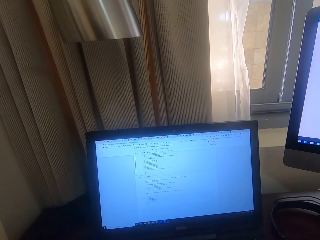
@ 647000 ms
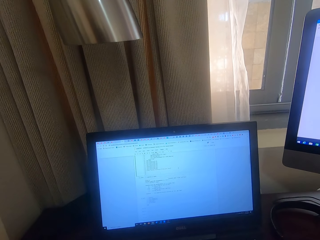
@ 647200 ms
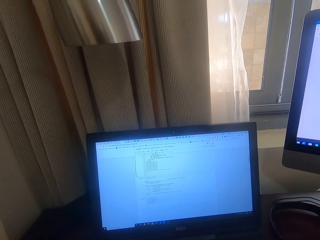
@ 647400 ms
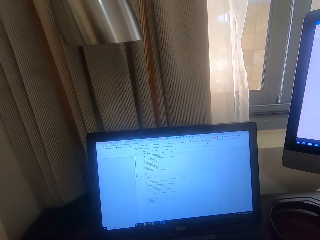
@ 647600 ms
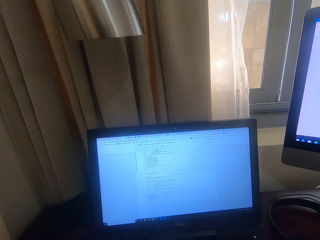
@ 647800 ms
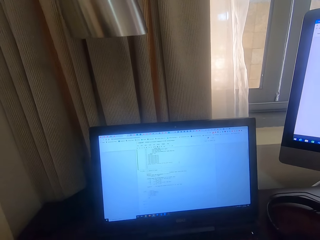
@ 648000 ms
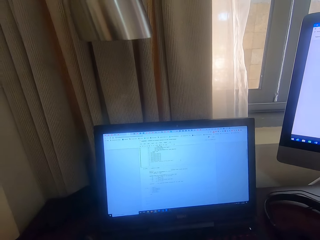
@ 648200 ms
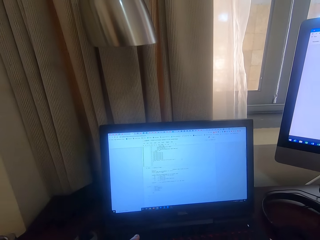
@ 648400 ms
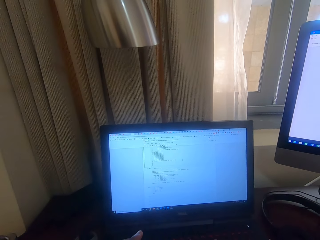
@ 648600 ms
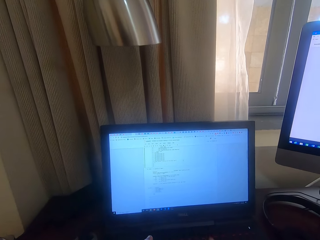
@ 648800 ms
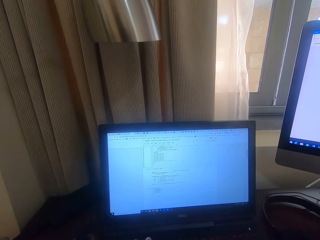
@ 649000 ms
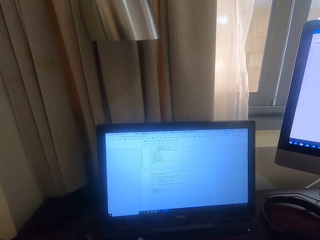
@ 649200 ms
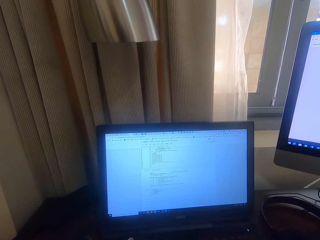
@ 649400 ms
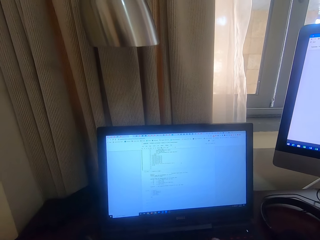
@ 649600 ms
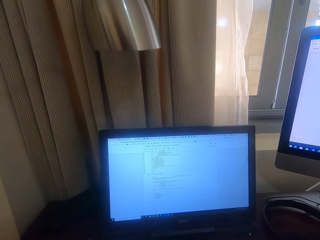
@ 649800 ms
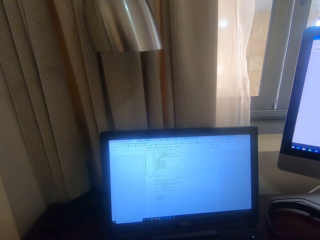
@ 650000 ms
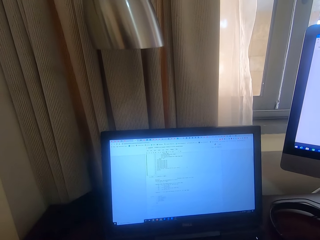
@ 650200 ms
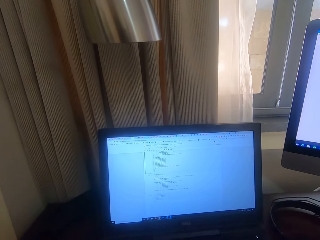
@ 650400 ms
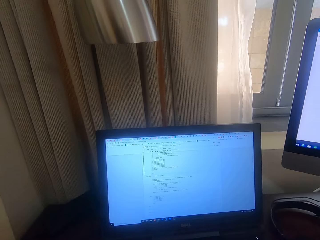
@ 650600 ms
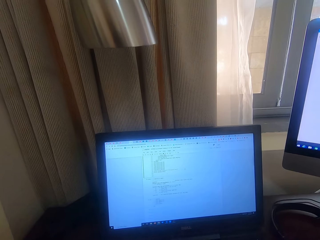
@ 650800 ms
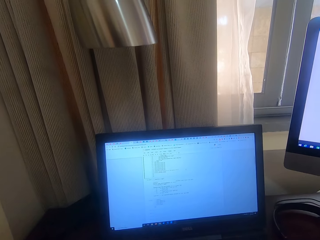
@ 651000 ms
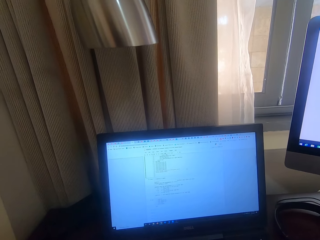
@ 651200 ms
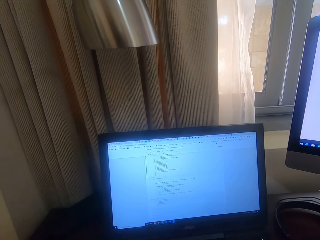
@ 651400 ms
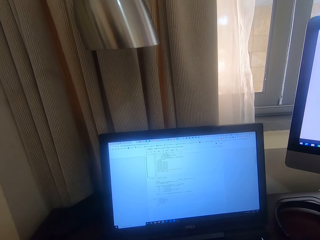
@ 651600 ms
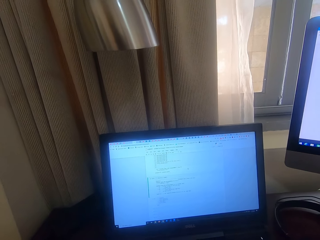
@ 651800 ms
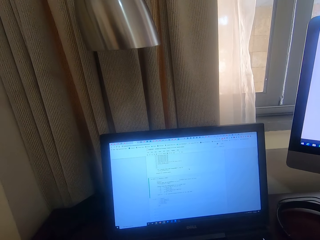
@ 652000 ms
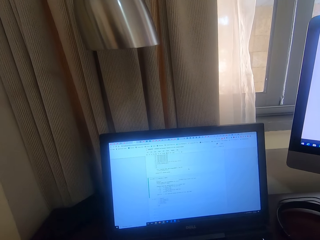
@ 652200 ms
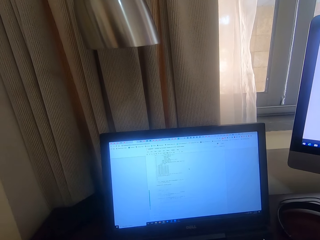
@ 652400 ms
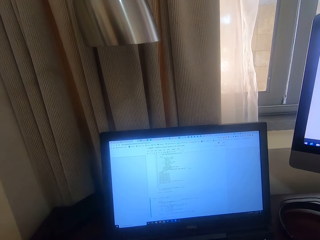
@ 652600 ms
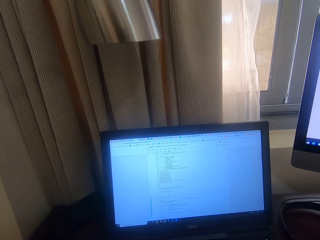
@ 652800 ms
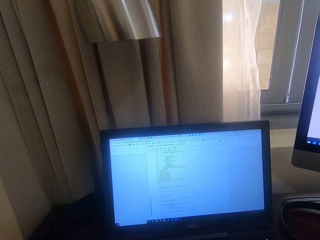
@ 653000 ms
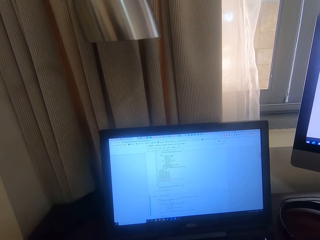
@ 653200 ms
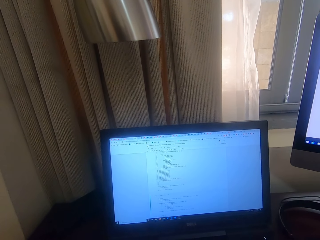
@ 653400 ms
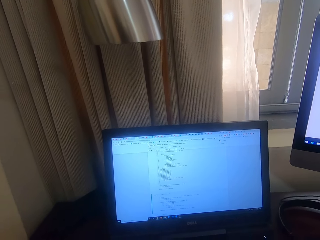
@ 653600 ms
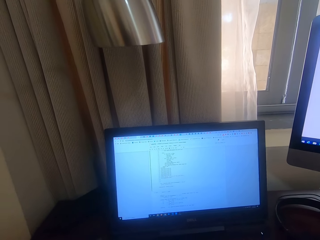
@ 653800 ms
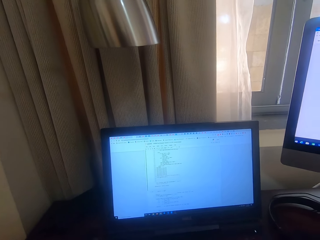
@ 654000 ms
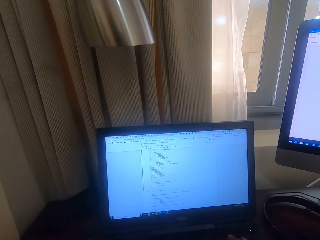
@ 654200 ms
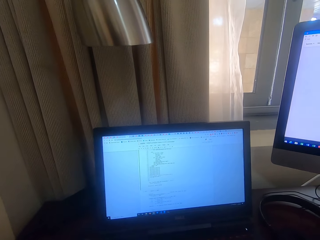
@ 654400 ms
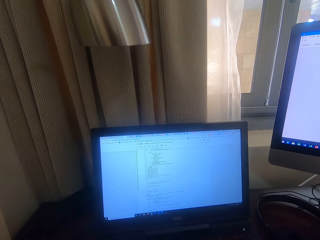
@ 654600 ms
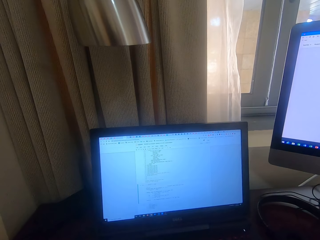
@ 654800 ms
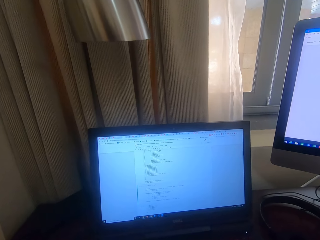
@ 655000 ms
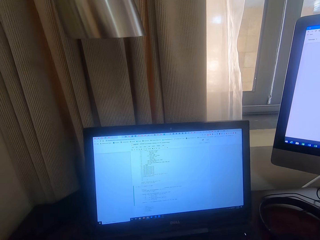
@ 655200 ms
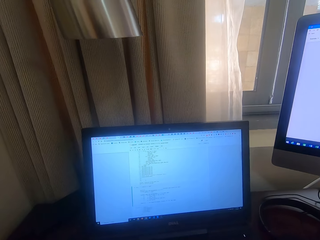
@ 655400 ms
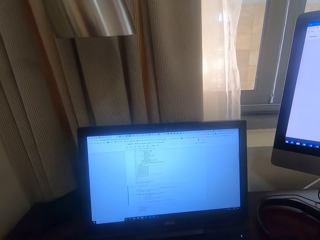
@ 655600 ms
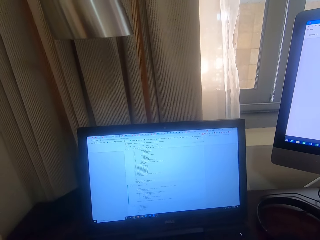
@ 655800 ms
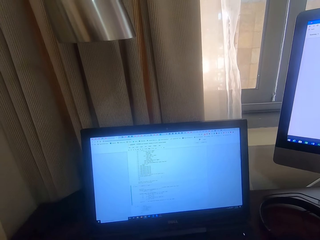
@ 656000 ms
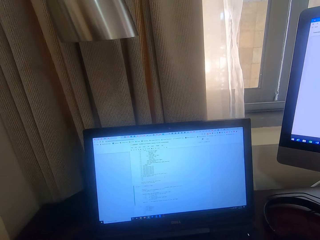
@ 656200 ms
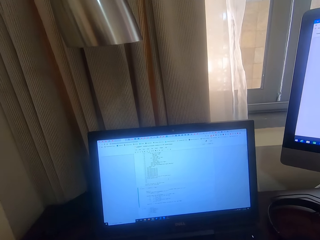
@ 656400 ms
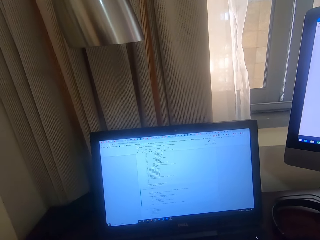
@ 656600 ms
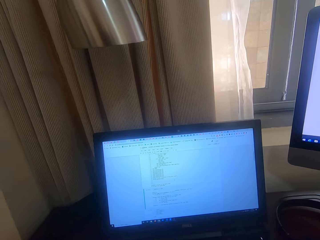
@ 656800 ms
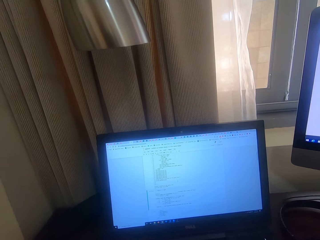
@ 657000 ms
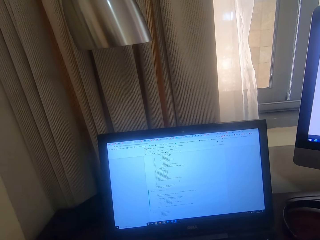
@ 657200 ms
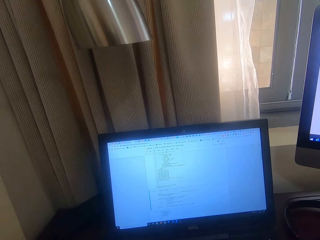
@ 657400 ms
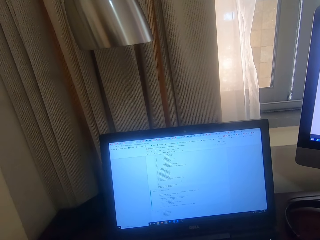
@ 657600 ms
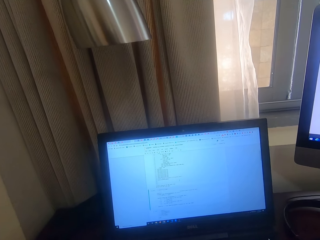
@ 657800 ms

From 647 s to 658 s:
The camera wearer taps on the keyboard.

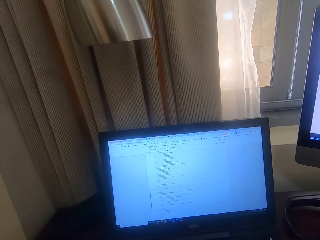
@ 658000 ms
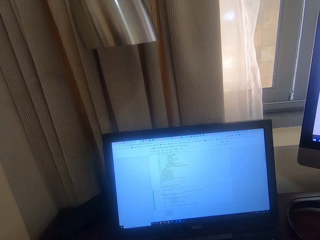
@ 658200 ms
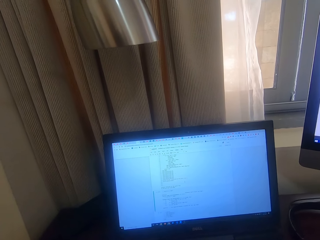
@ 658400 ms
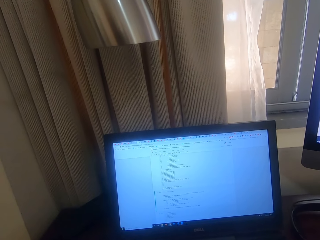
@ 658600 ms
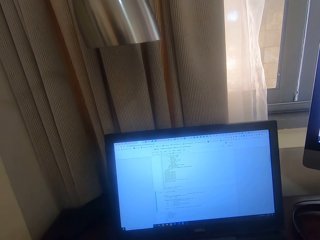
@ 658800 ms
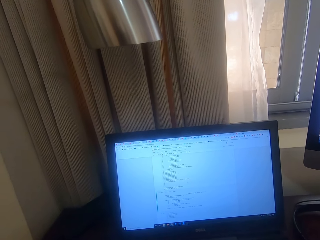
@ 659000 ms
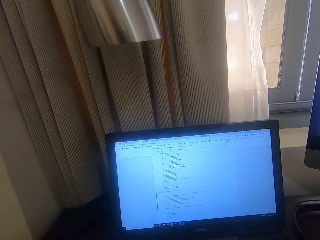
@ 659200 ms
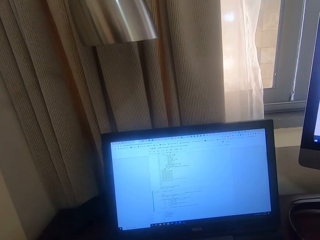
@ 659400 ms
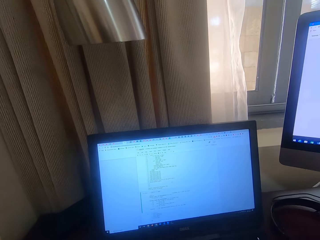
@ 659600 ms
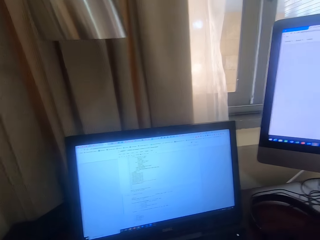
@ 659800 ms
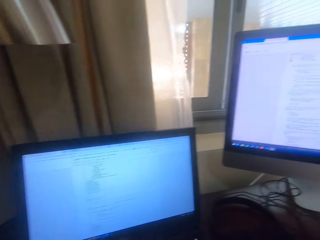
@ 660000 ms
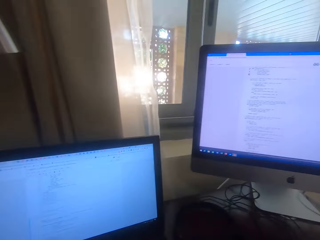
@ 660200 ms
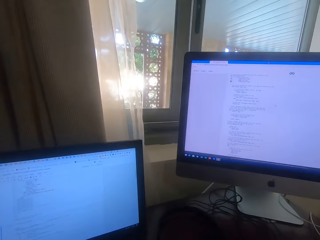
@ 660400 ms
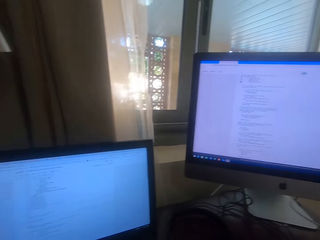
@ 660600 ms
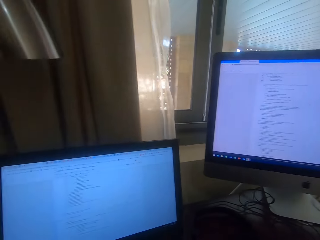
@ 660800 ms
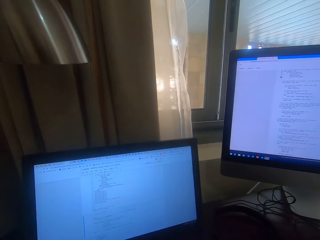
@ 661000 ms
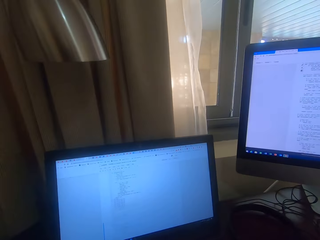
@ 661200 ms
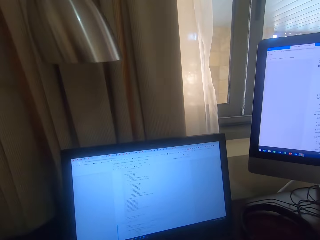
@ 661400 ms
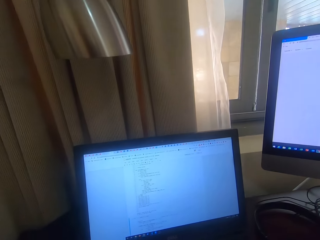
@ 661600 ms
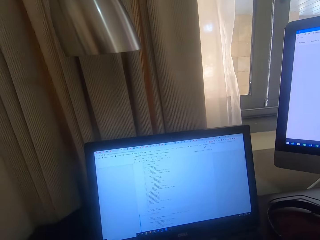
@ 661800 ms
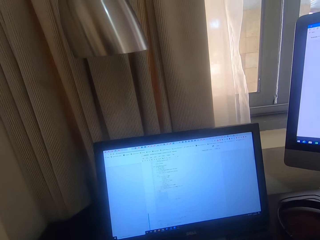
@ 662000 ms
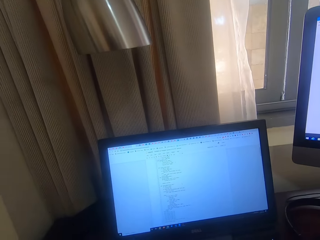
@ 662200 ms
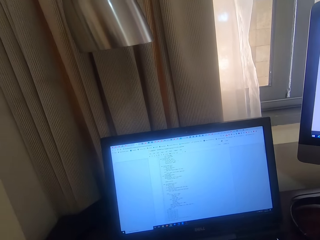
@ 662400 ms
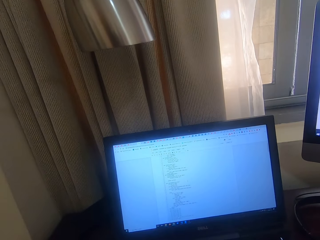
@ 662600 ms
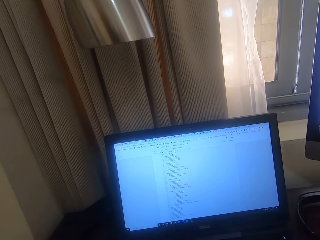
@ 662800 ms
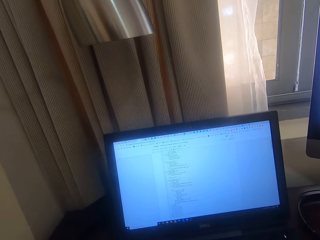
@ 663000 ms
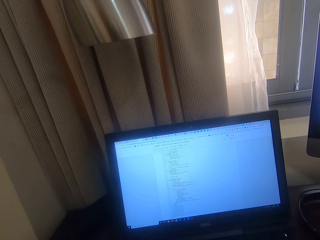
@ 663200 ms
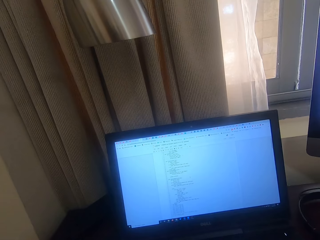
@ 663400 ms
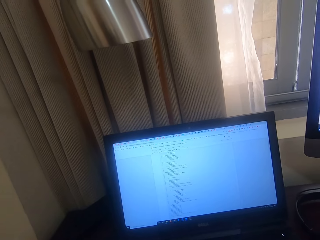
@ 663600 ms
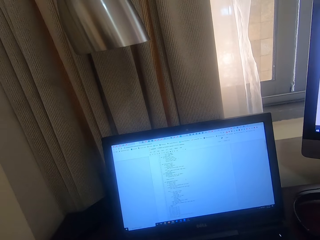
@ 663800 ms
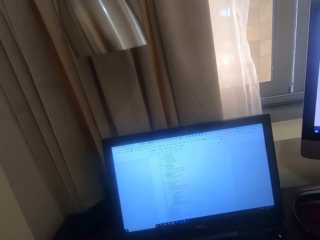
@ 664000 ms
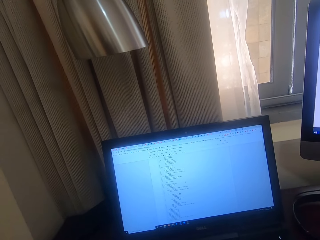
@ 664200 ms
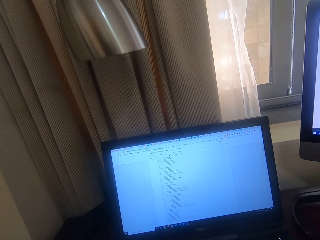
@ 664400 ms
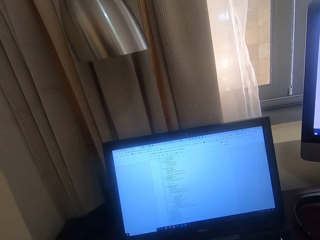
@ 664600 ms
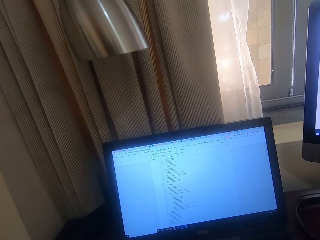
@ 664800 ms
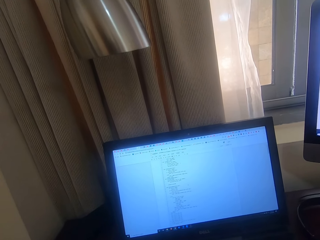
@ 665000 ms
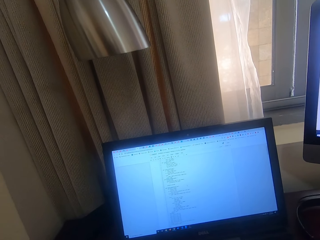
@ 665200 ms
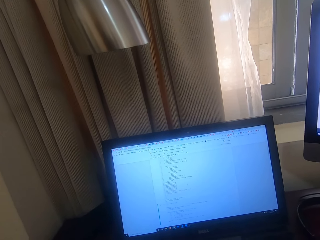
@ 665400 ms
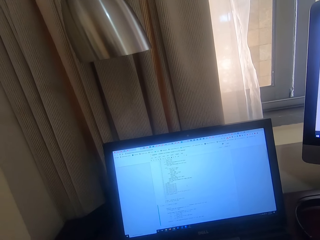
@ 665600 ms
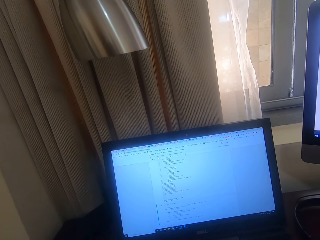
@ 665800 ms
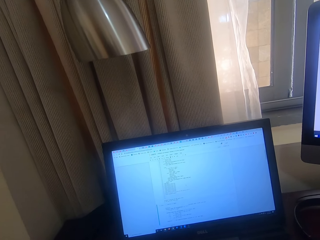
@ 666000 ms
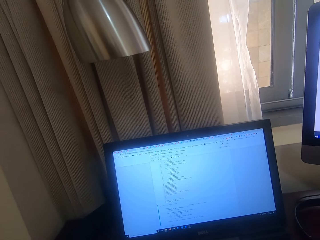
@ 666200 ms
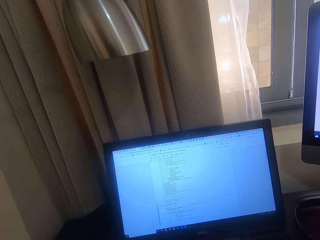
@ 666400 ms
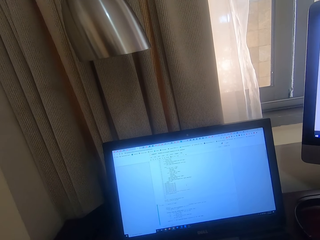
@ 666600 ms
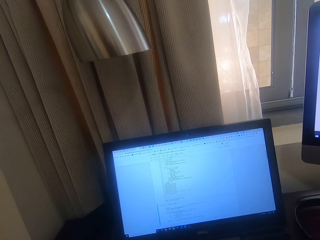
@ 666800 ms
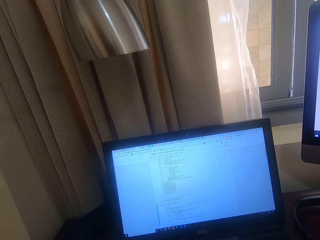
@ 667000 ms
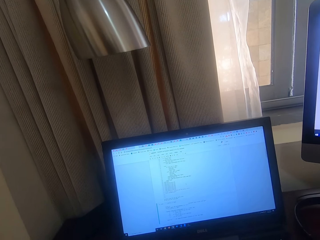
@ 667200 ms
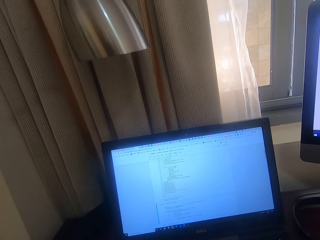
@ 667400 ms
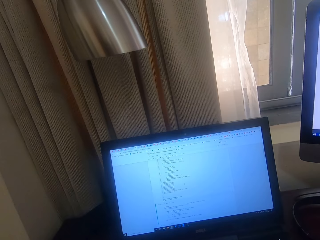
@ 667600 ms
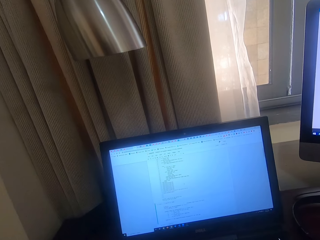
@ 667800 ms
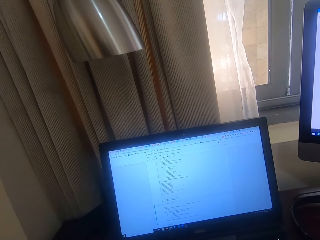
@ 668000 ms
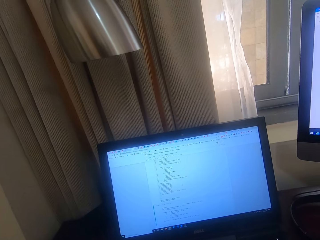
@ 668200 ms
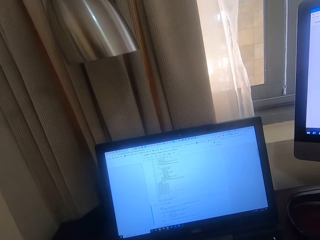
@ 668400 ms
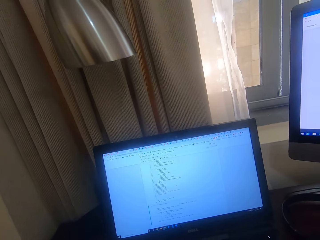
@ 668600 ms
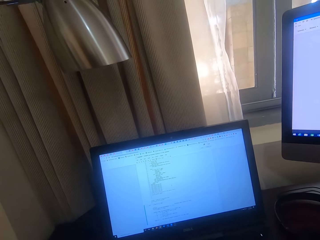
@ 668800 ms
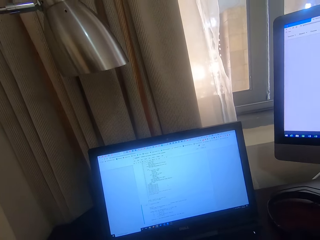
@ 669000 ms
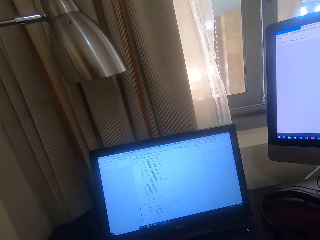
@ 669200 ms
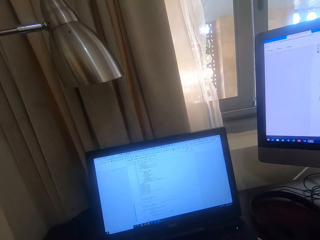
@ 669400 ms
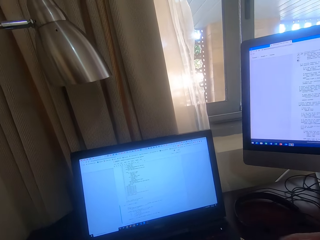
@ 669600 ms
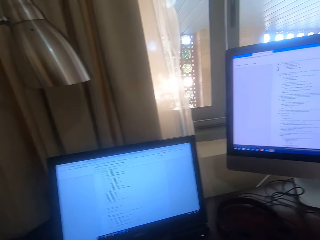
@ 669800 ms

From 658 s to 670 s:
The camera wearer looks at a monitor. They operate on another monitor.
